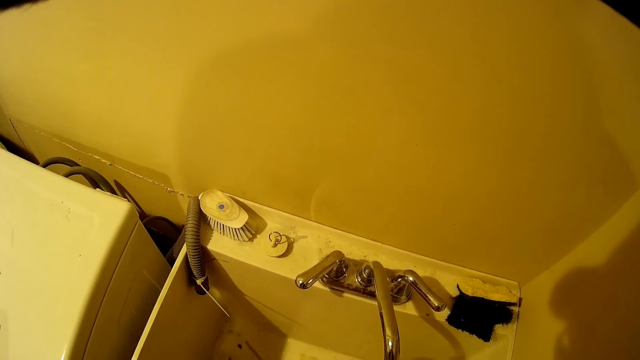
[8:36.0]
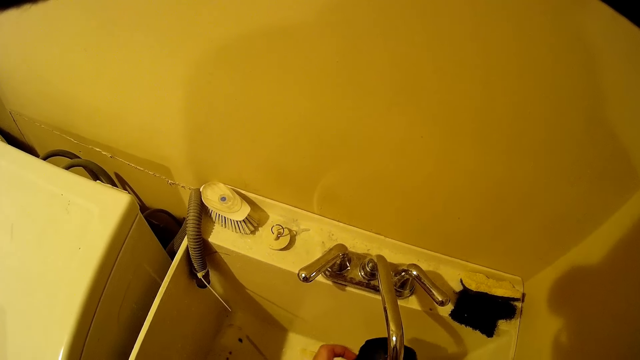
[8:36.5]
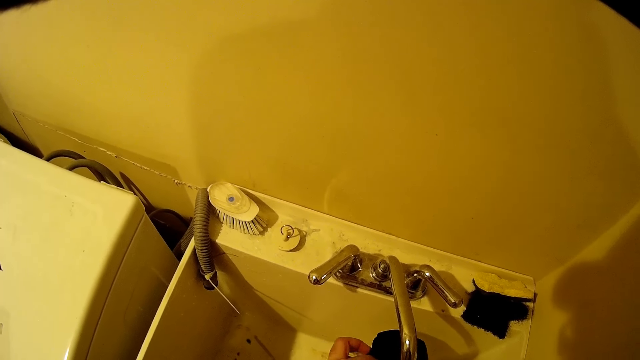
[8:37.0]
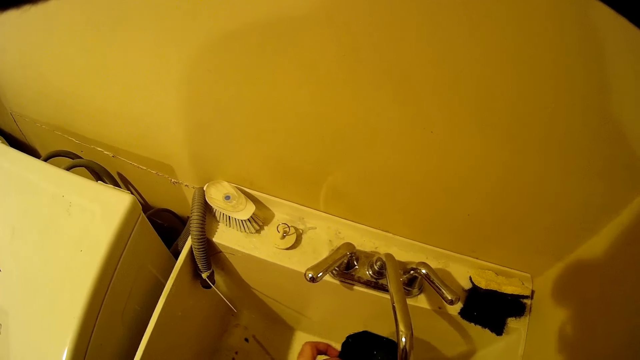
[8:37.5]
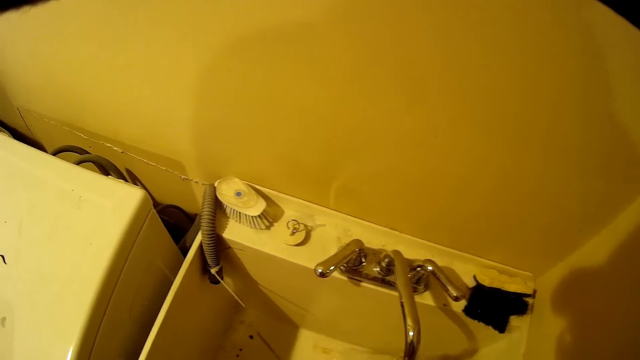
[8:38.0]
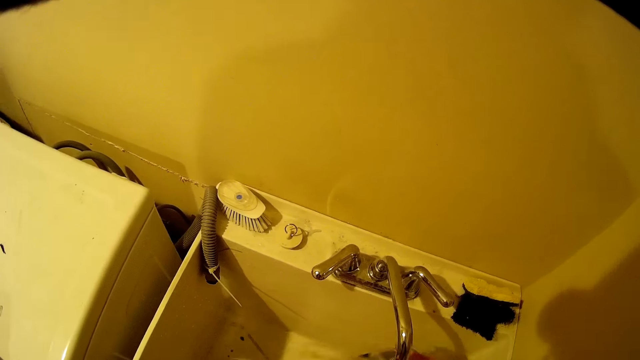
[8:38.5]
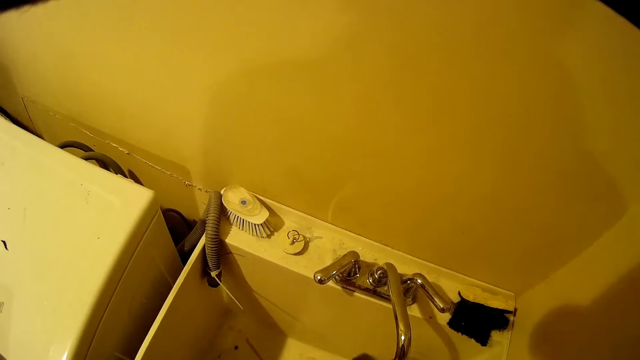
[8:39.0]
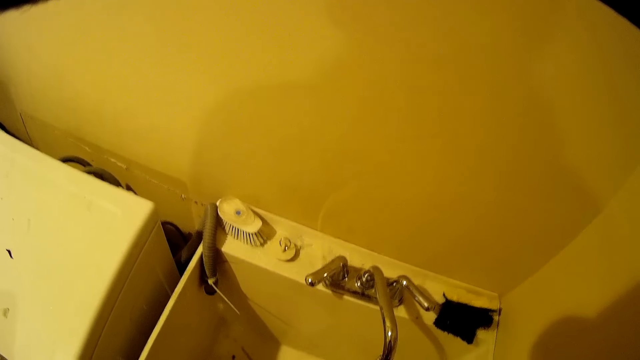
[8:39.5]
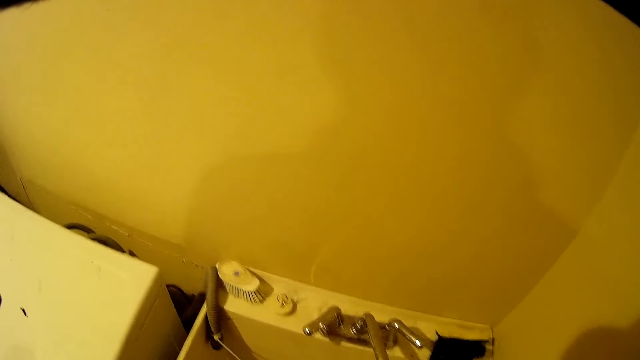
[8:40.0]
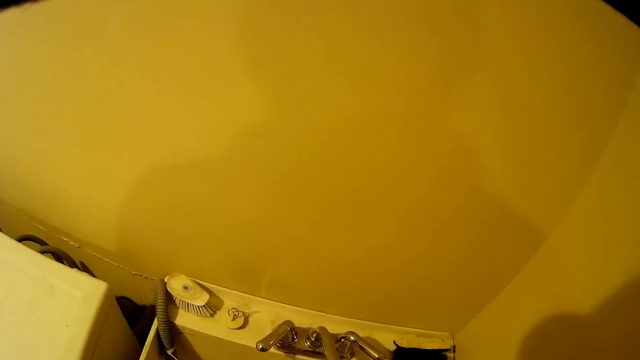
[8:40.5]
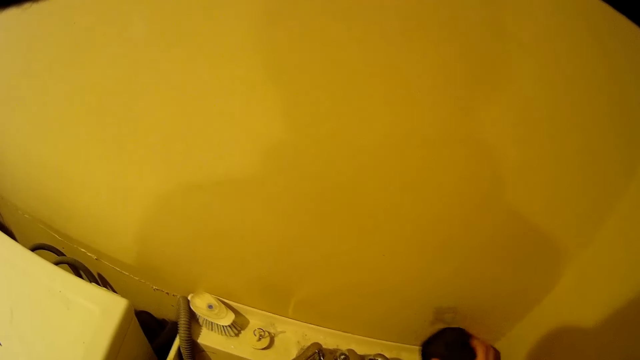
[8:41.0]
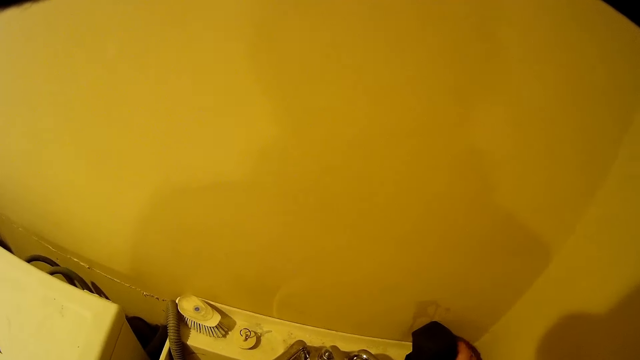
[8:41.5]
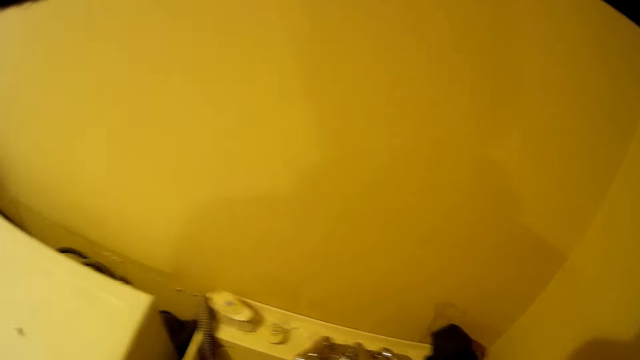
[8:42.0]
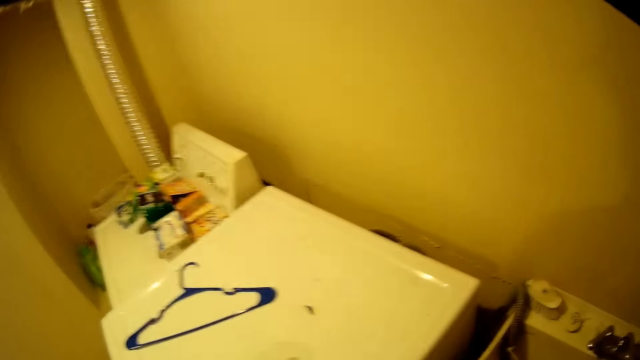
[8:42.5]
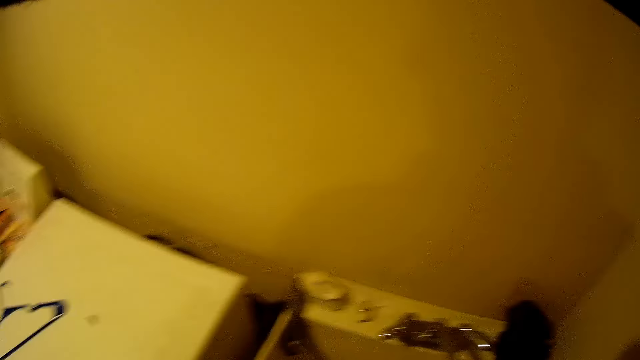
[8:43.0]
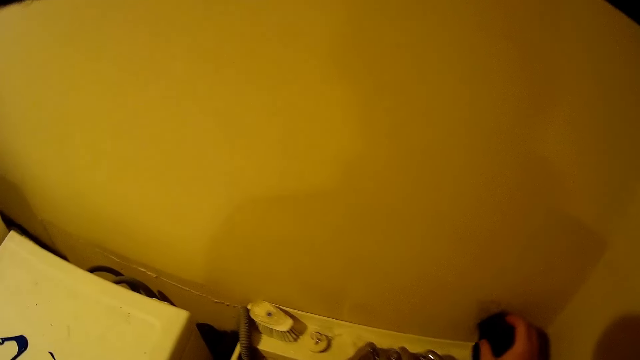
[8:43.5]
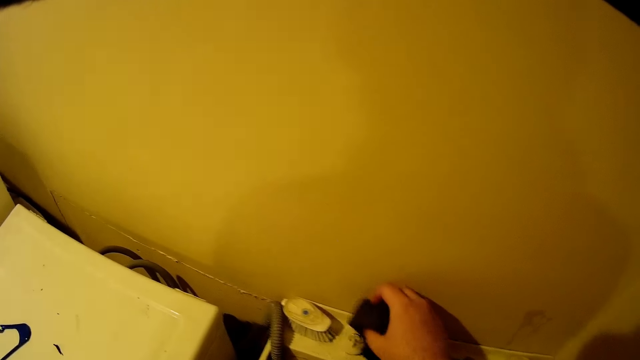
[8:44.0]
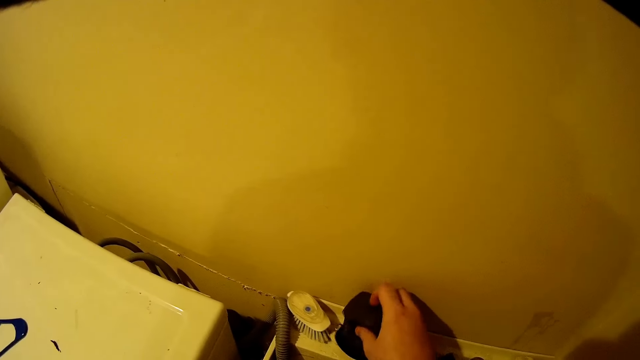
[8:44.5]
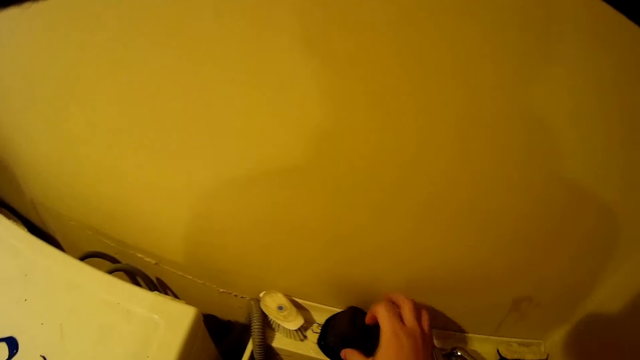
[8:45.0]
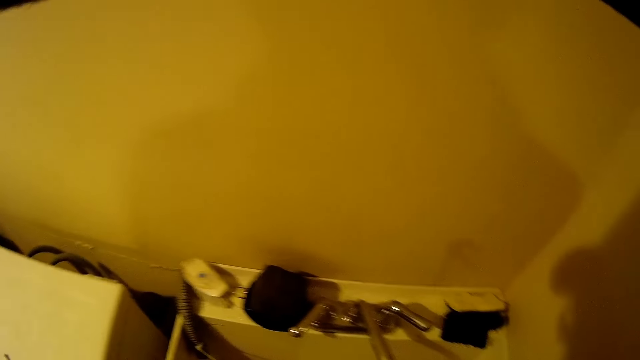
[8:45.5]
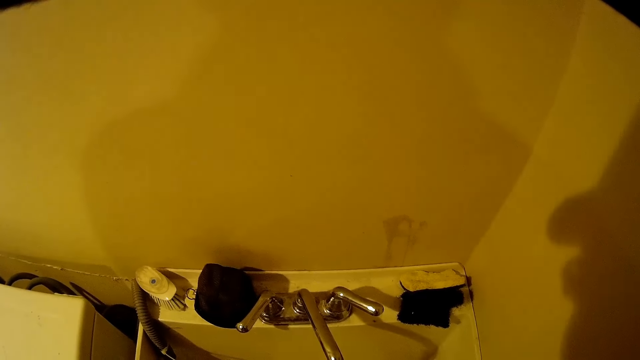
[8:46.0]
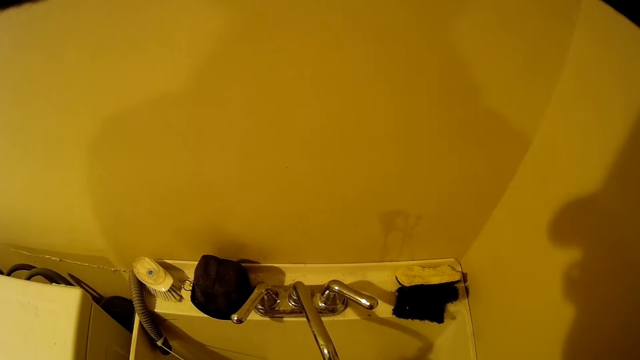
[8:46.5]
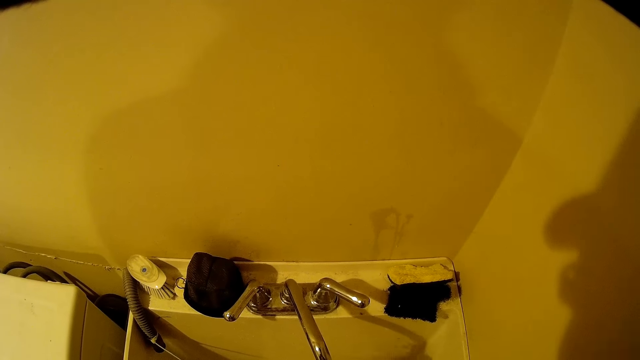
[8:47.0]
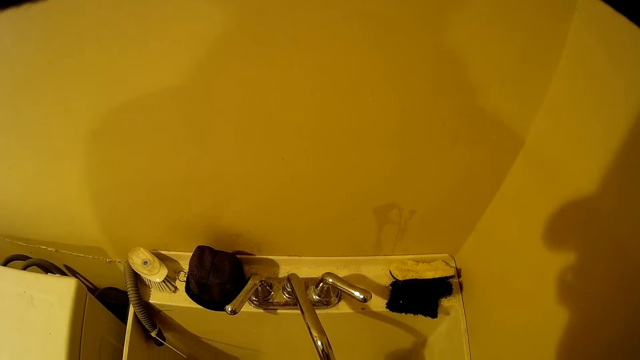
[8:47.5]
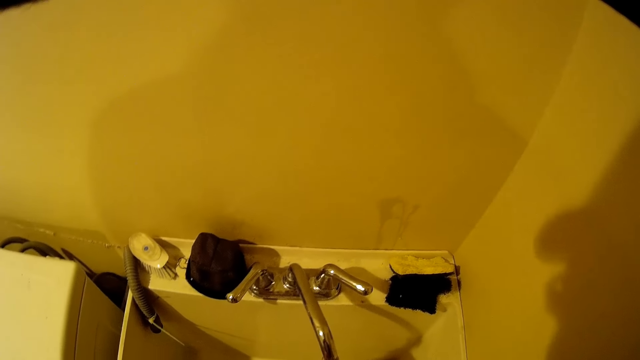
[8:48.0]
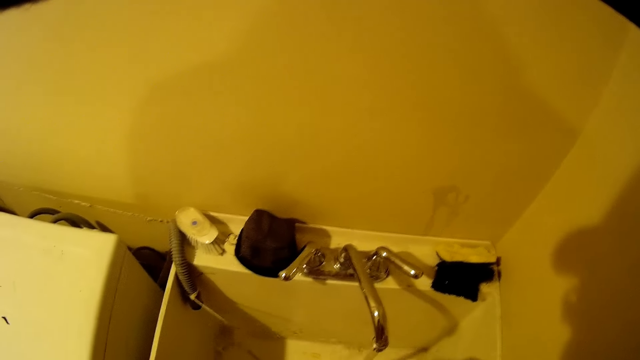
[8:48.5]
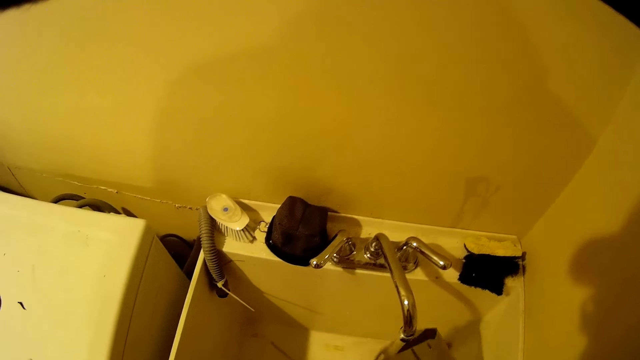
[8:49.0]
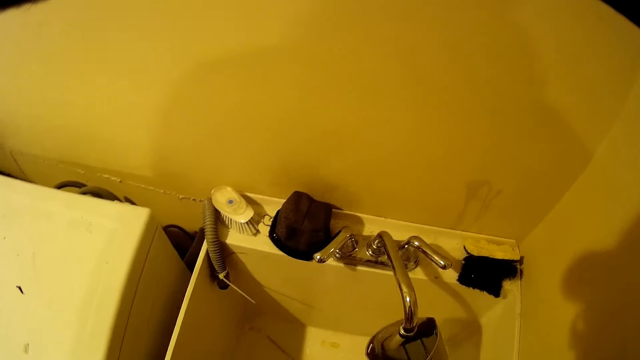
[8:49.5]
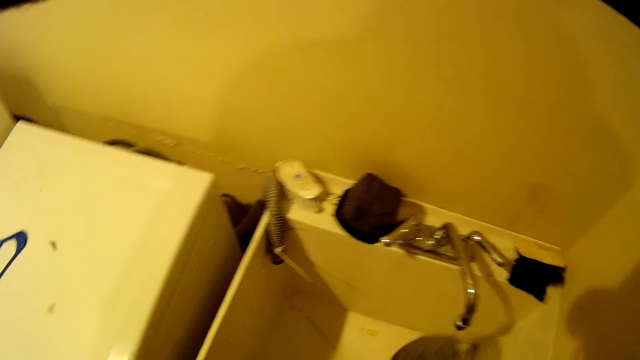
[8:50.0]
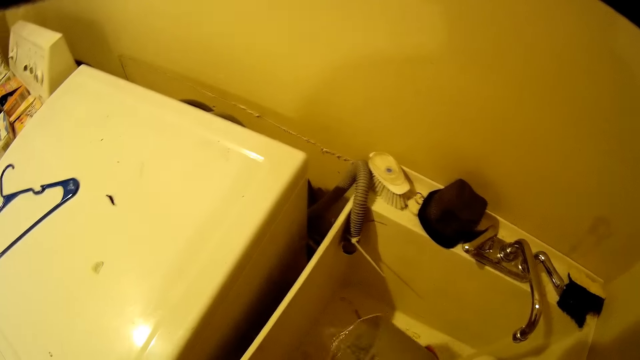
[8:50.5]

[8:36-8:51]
The camera wearer takes water with a container. They wash the container. They put the container on the sink. They look at the room. They put the container on the sink. They wash the container. They wash hands with tap water.

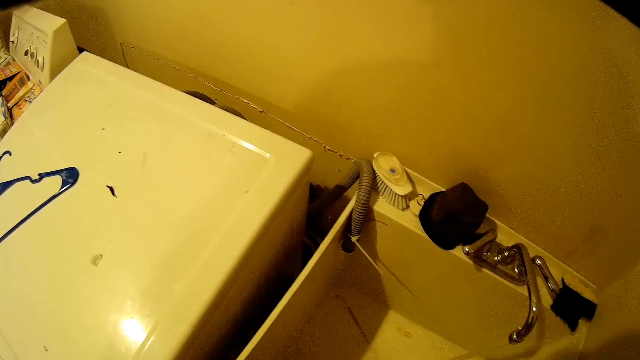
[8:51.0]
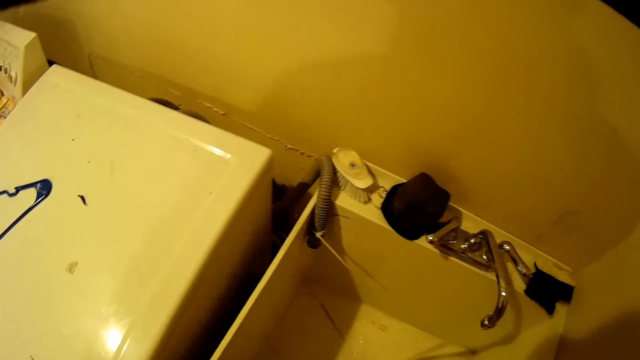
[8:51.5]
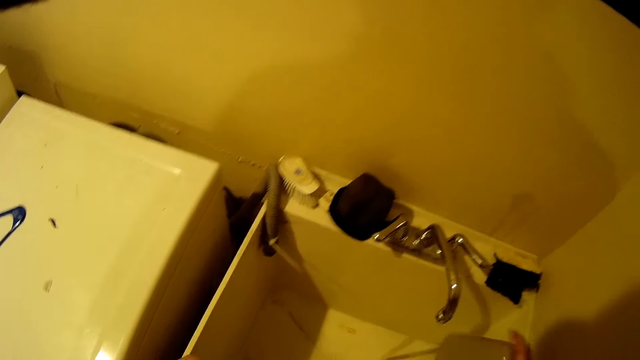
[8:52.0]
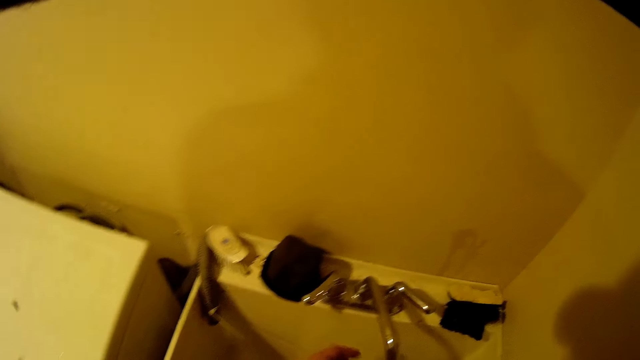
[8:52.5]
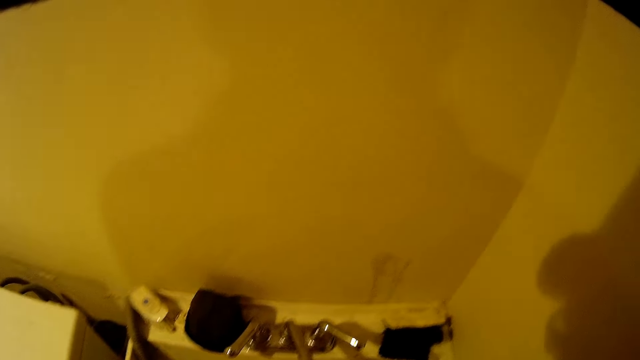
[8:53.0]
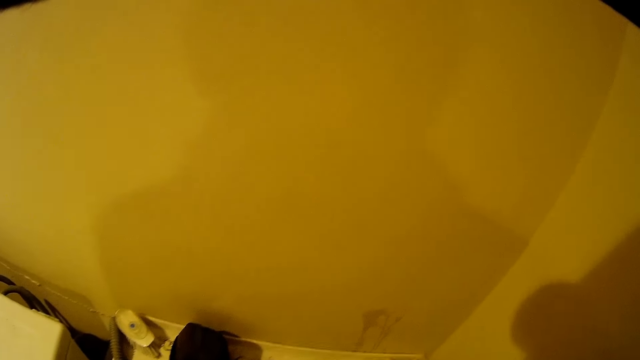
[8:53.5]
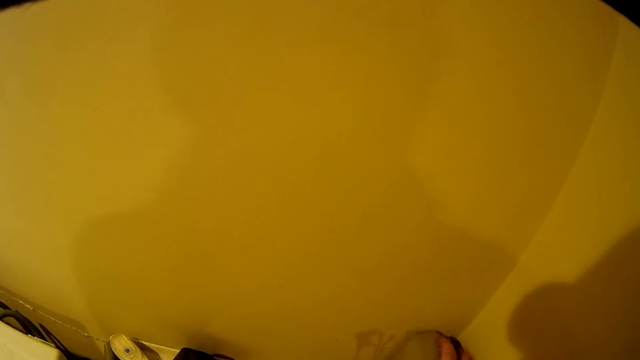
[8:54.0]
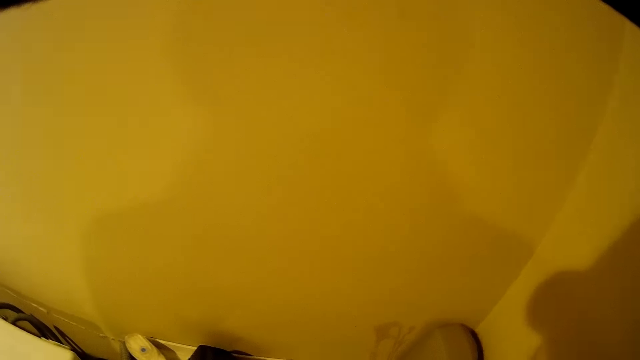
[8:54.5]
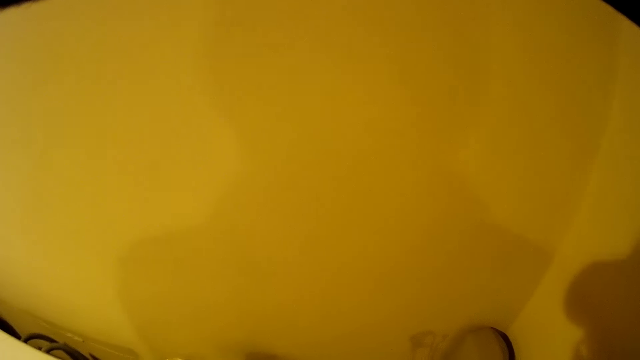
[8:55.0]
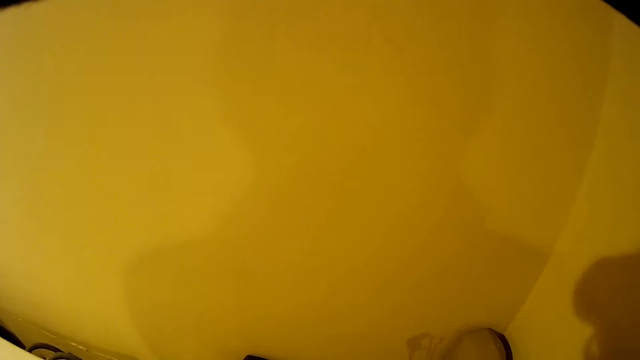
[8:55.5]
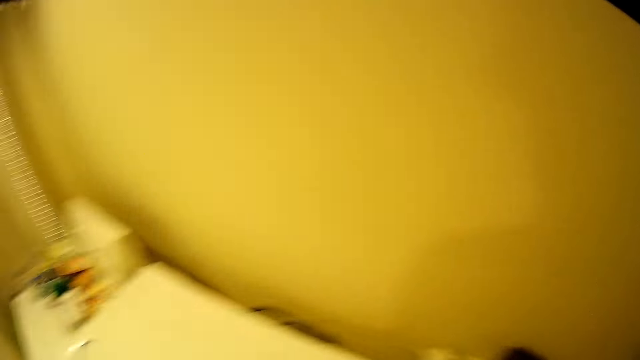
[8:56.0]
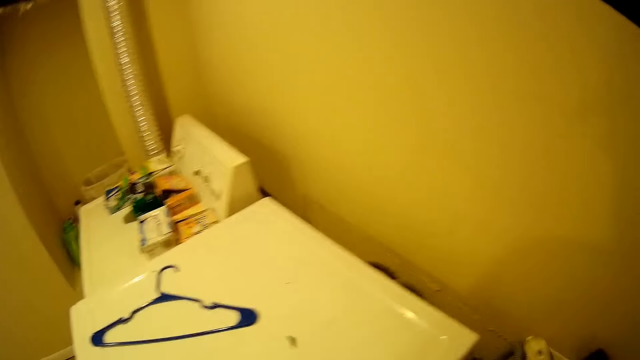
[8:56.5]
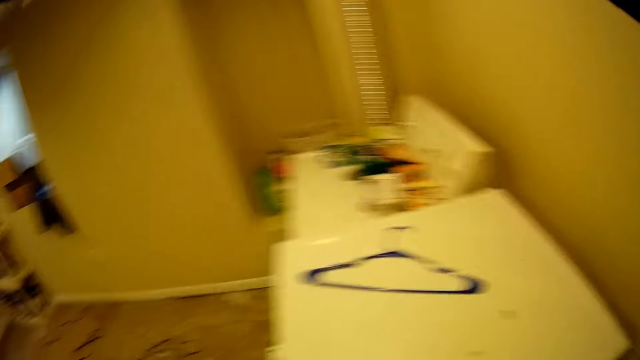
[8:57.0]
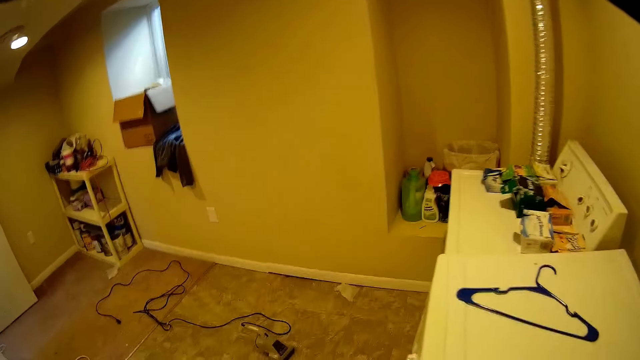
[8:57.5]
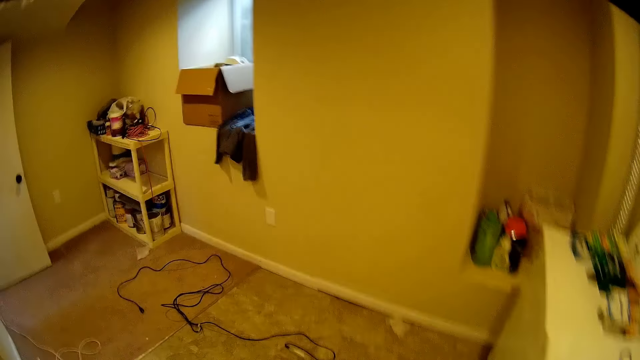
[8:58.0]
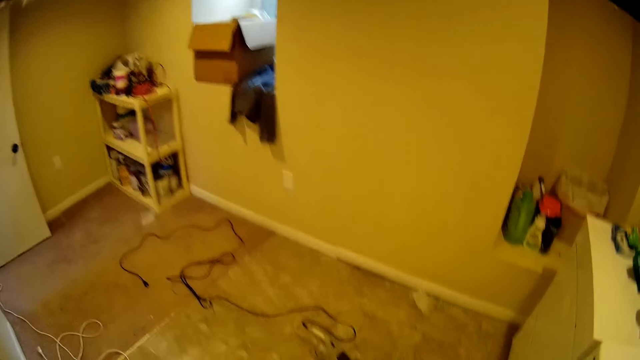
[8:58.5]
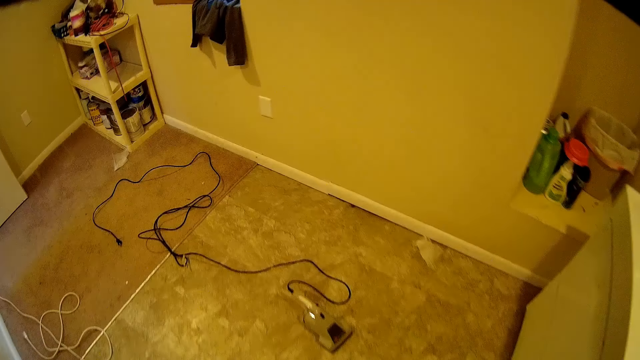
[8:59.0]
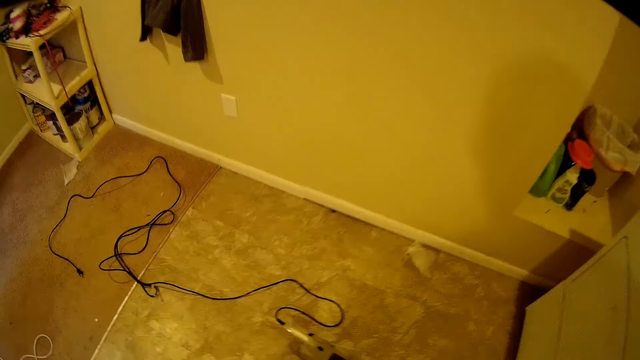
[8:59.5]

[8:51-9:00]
The camera wearer washes a bowl with tap water. They place the bowl on the sink. They close the tap water. They turn around the room and walk around the room.
